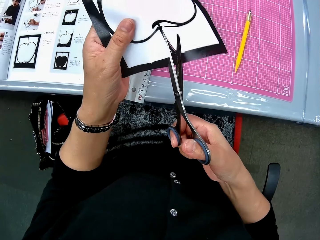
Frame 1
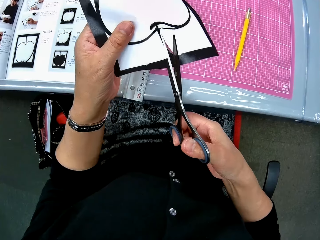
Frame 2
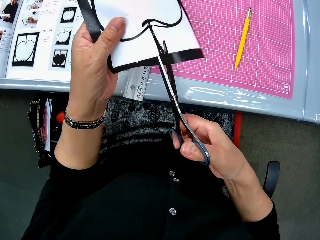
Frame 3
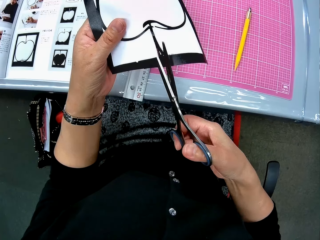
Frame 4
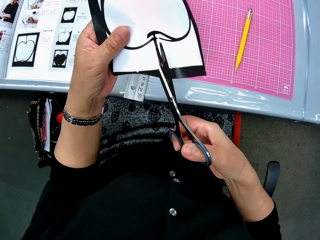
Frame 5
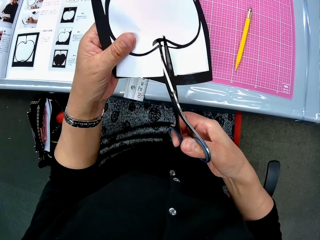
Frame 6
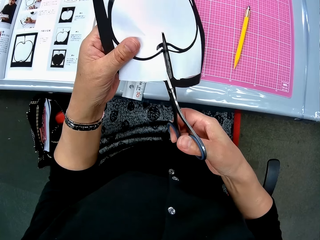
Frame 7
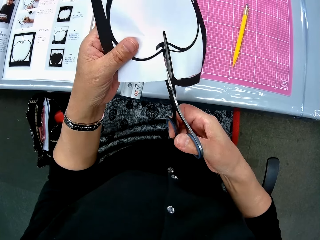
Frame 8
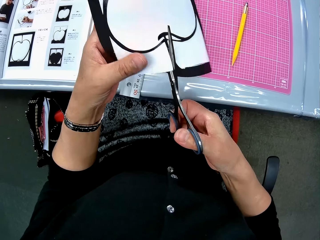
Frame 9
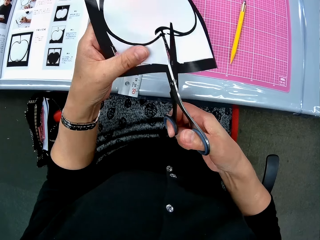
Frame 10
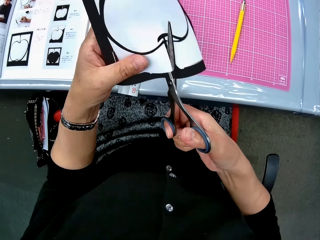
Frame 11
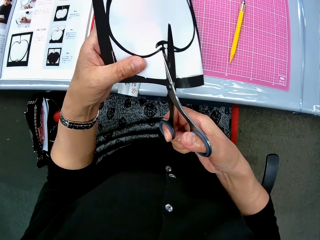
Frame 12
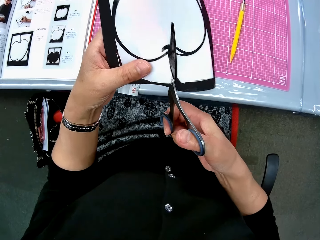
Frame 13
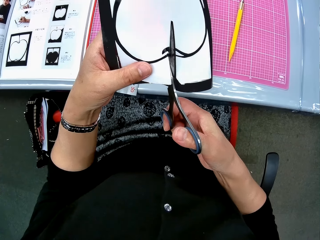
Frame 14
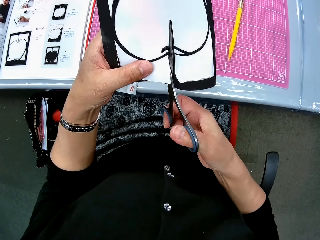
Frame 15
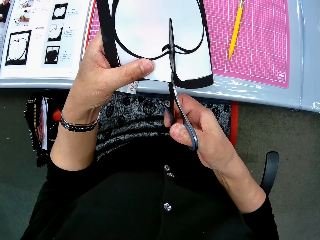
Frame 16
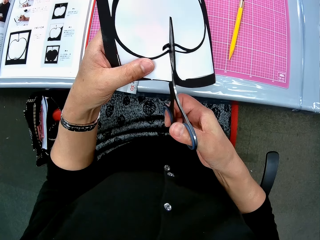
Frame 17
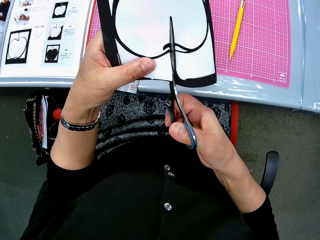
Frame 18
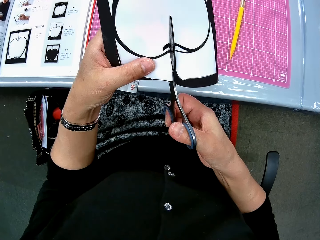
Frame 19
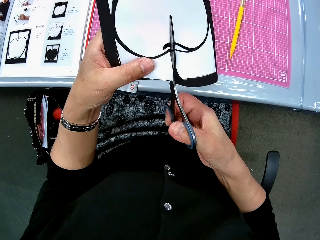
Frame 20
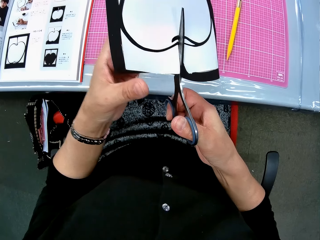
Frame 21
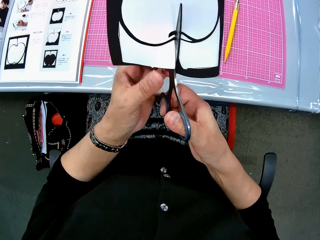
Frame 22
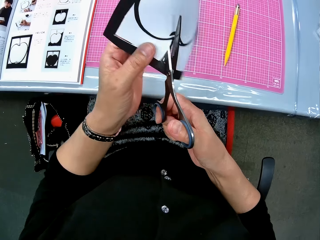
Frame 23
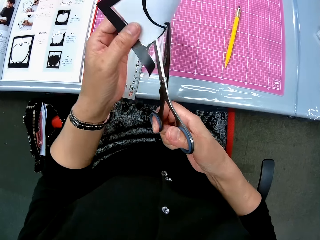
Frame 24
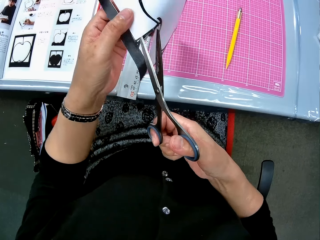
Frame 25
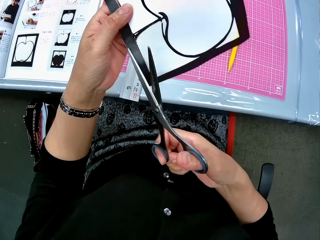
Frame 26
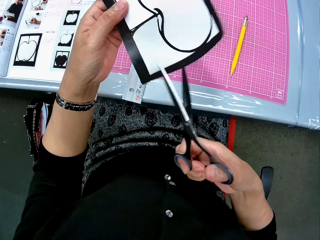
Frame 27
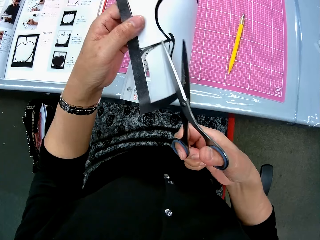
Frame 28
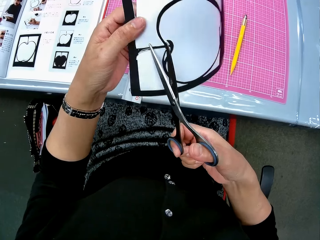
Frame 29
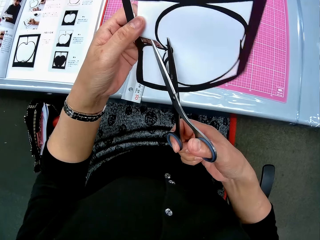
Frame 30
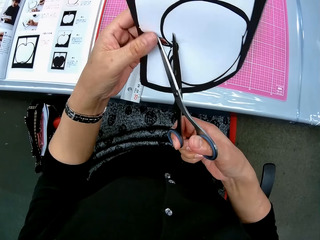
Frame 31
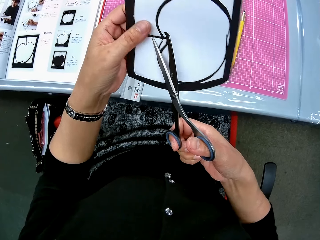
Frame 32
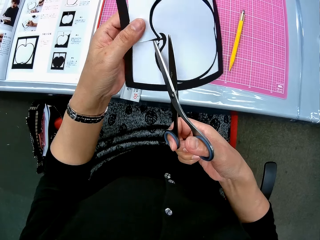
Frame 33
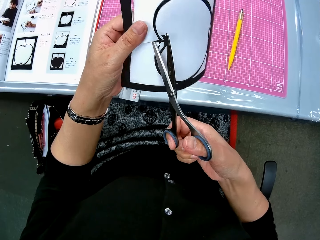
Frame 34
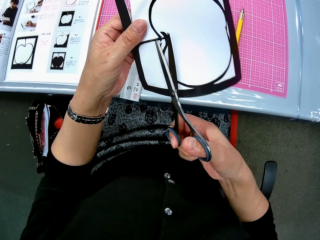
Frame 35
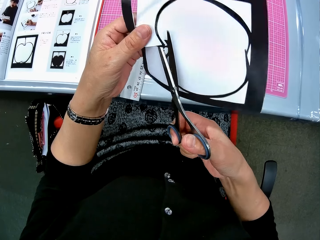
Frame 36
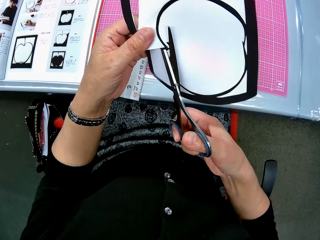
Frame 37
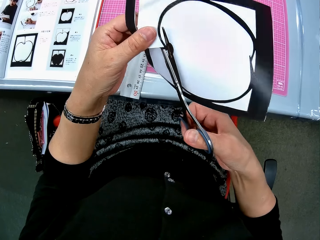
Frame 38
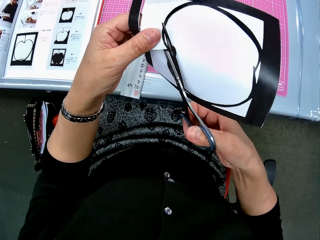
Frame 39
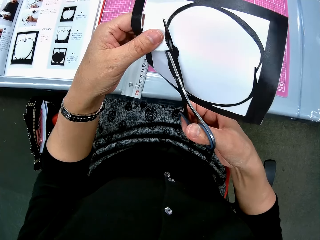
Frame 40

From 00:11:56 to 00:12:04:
The camera wearer cuts out a part of the drawing sheet with the scissors.

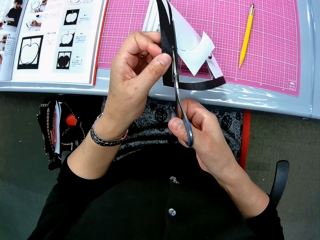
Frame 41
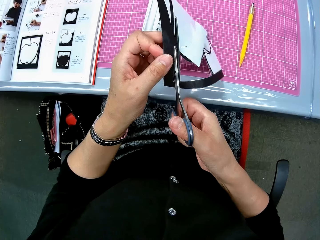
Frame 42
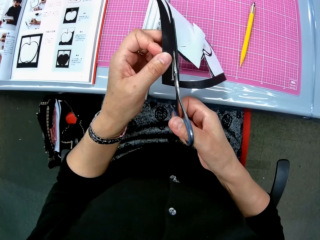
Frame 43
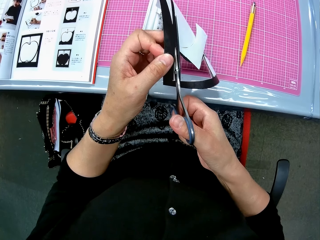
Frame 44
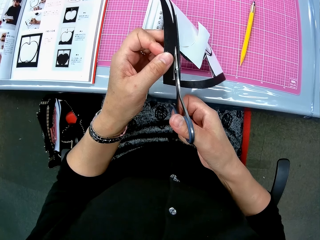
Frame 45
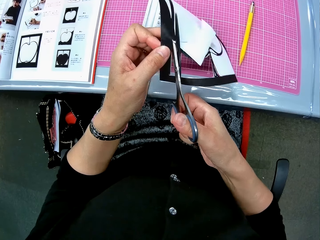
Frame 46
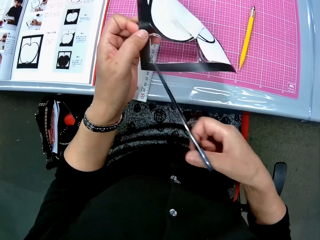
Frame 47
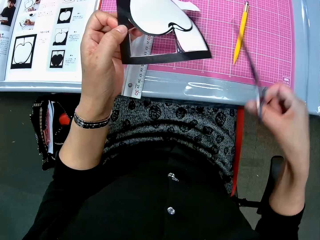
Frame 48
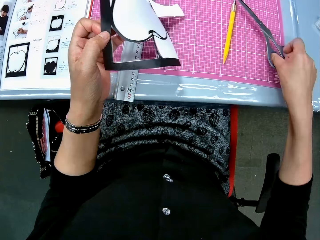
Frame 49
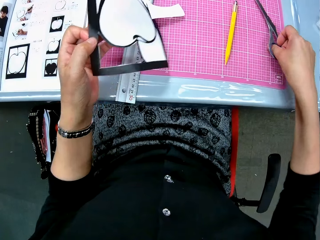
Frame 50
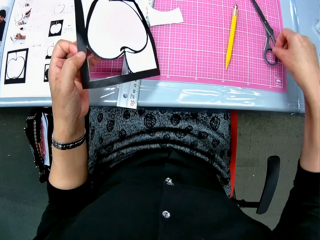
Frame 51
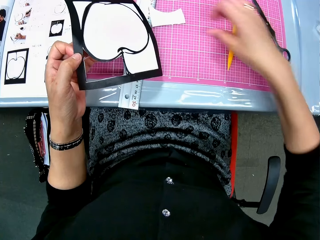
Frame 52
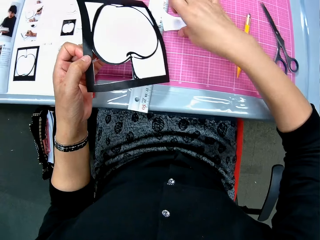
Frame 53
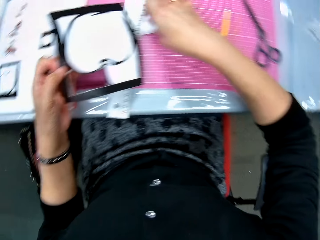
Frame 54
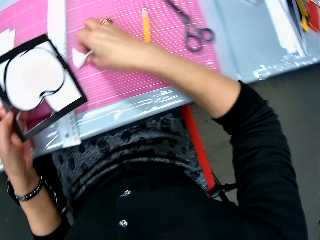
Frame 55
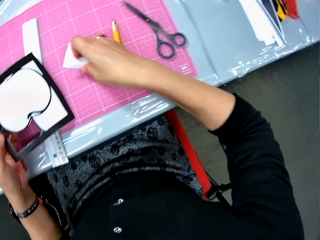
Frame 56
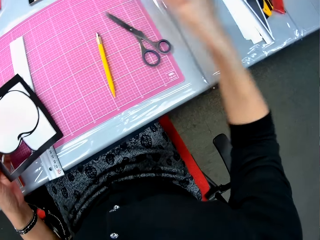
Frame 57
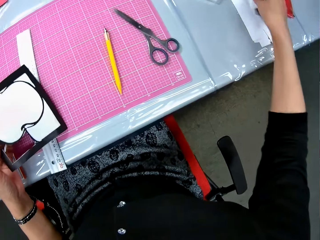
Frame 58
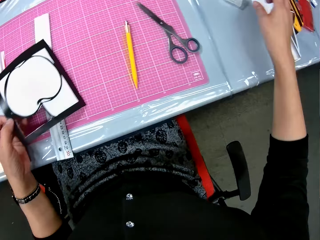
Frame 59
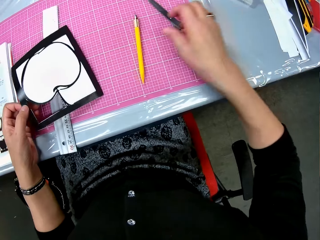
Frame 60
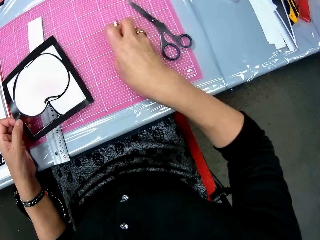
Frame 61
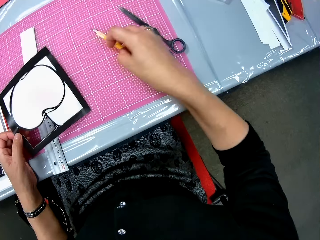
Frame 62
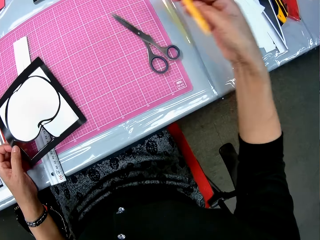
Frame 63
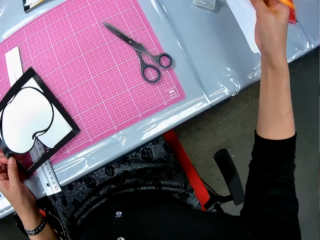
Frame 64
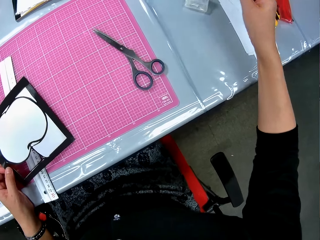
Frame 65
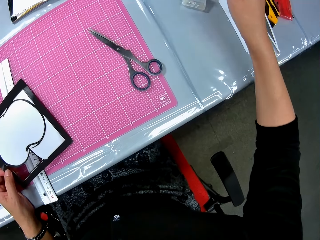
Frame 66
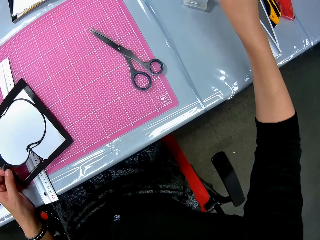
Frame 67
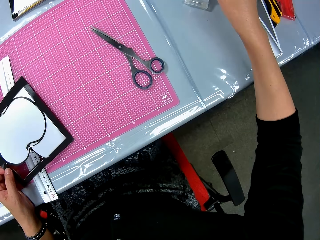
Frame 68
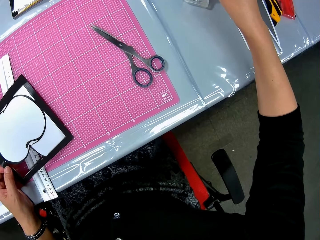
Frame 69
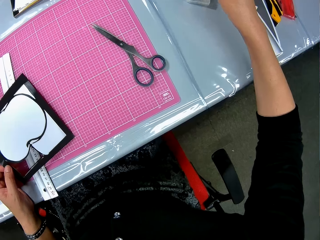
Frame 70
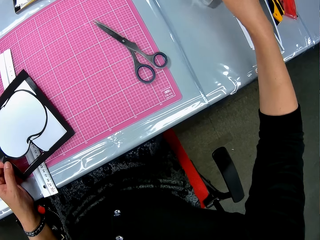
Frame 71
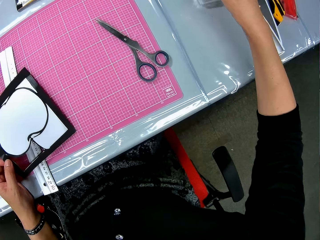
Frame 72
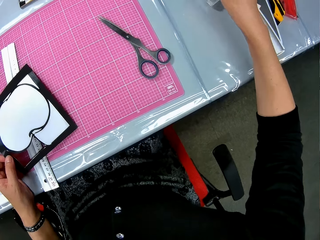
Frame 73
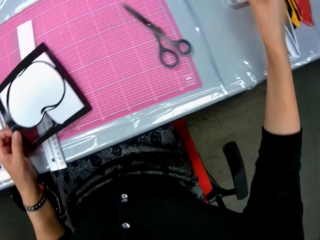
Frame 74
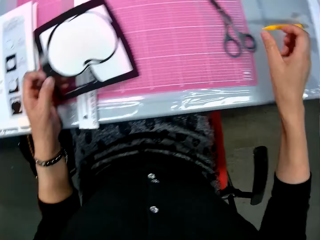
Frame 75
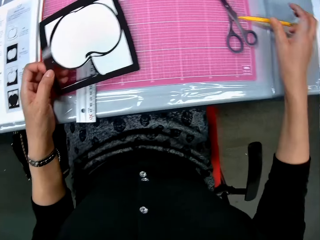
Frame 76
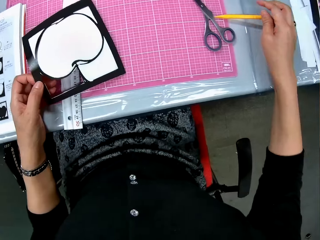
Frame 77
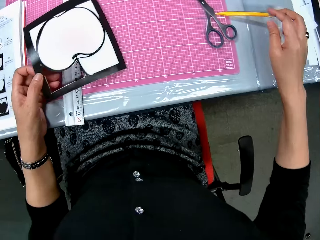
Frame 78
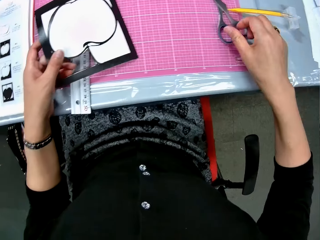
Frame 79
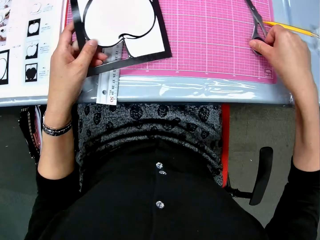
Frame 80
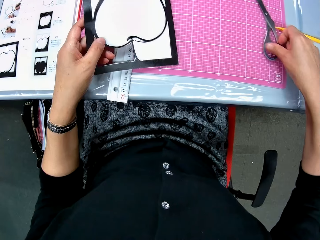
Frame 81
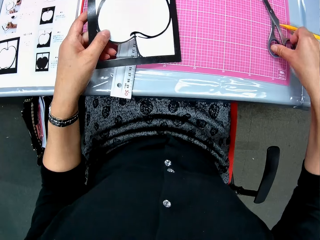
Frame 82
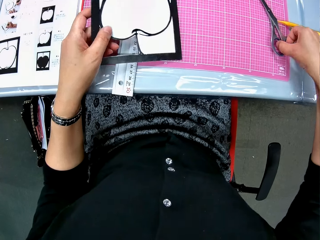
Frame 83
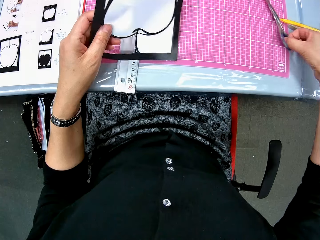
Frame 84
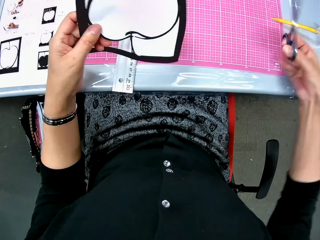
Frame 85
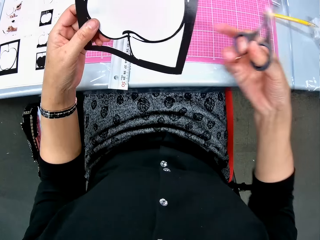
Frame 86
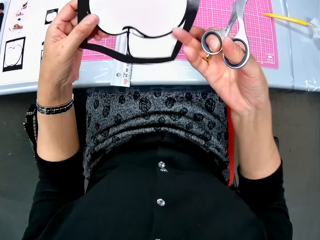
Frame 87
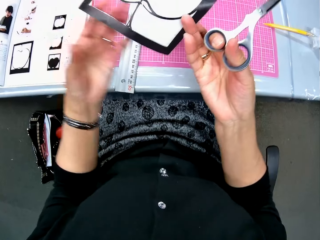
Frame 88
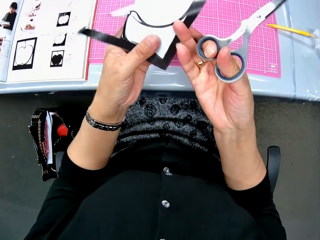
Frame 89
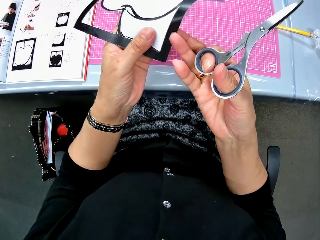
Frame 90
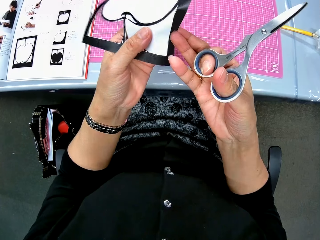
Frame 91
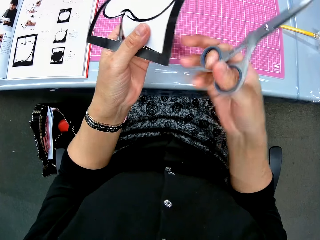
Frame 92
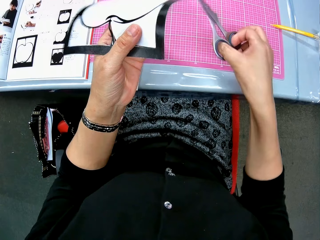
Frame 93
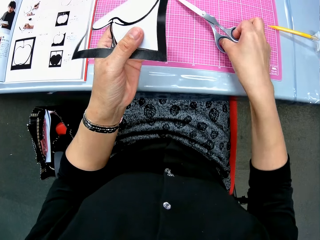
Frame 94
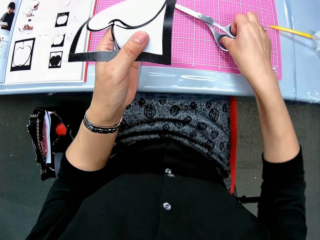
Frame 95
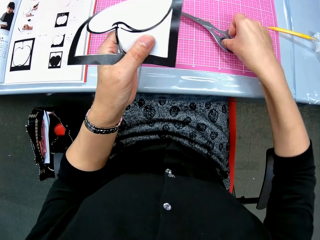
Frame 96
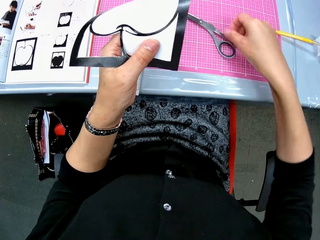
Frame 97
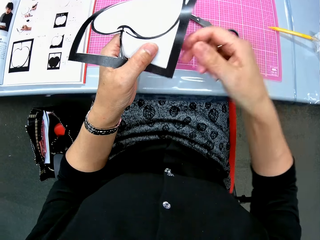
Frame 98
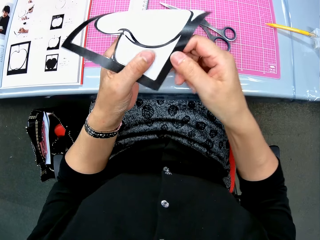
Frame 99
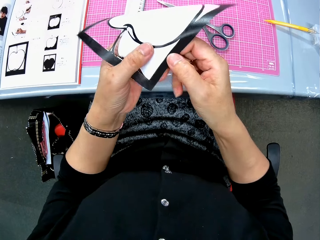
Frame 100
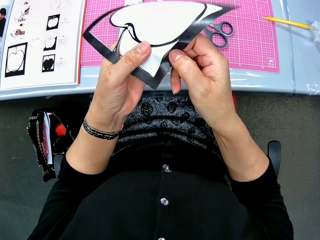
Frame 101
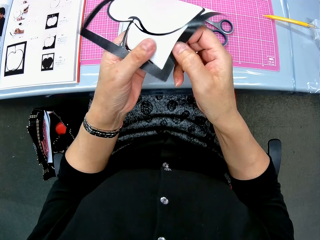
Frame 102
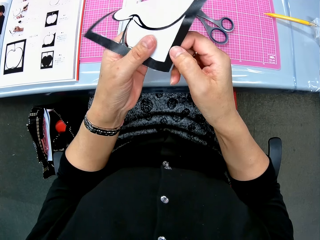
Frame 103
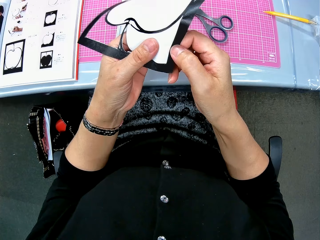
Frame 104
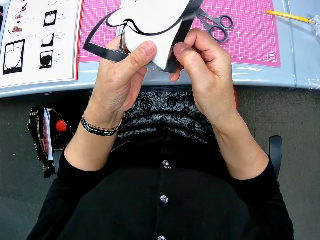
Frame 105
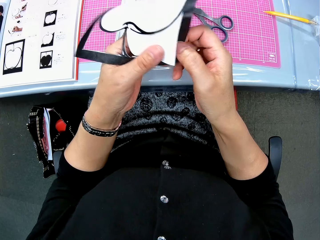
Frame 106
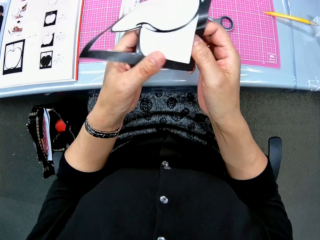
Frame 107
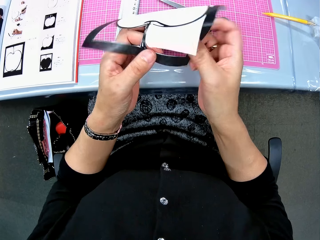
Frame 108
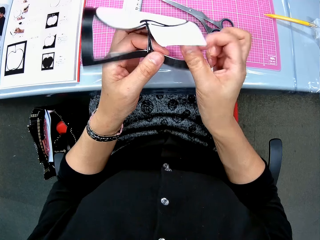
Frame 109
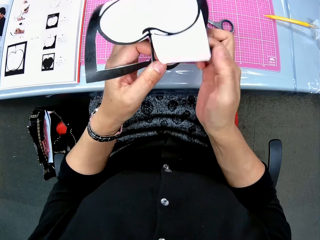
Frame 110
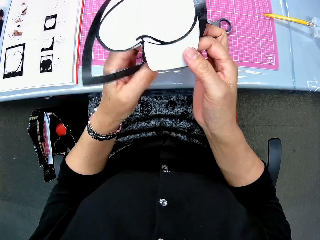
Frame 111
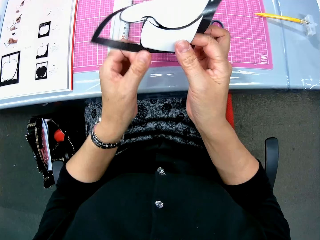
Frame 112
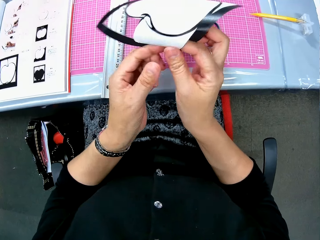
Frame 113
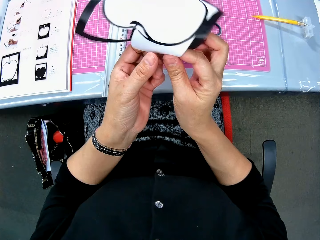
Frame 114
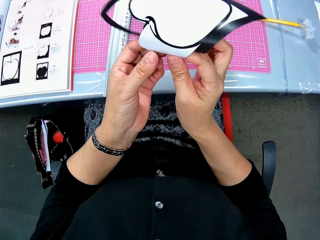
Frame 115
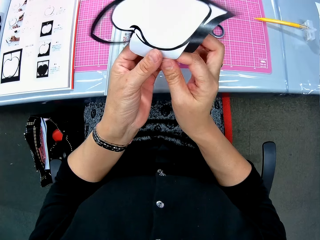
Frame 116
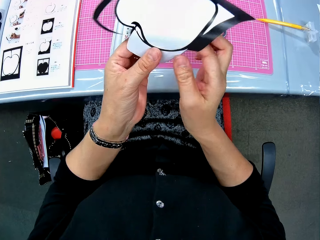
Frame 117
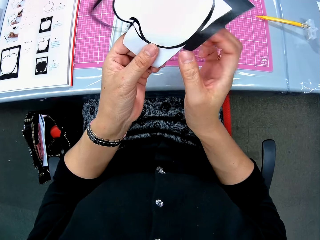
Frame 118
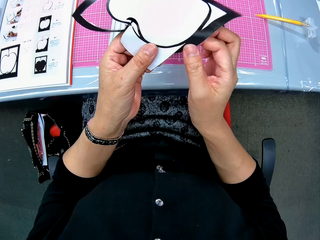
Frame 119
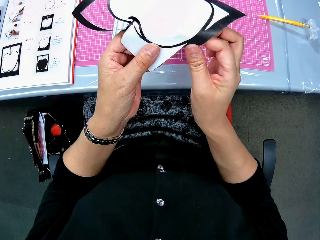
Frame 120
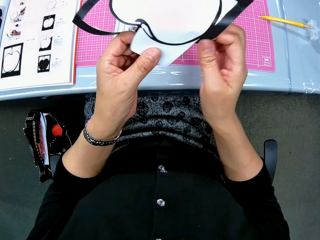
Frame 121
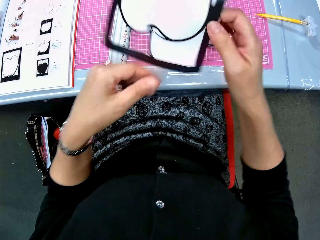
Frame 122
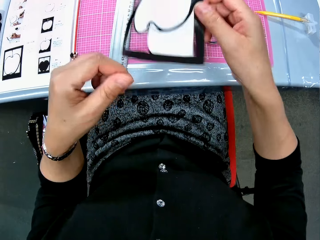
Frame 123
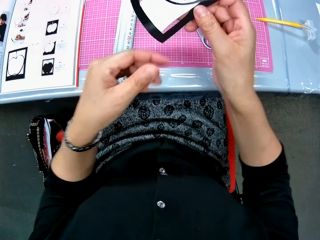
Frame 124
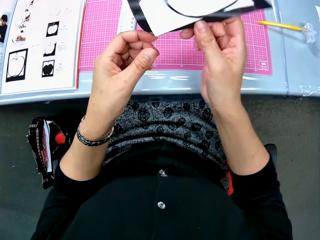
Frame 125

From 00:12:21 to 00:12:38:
The camera wearer drops the scissors on the table. She picks up a piece of sheet from the table and drops the piece of sheet on the table. She picks the pen knife and places the pen knife on the table. She holds the paper. She picks up the scissors from the table. She drops the scissors on the table. She opens a part of the drawing sheet with her hands. She pulls the paper.
